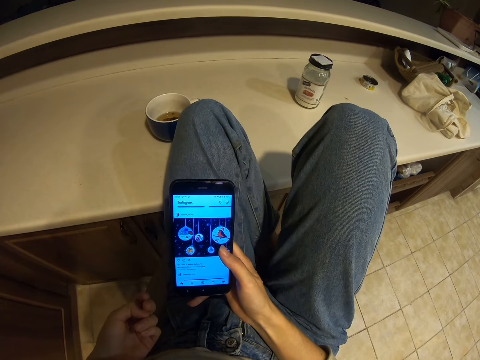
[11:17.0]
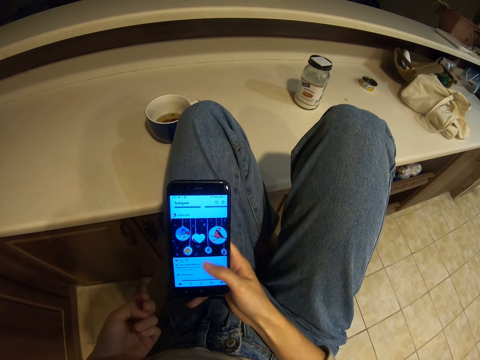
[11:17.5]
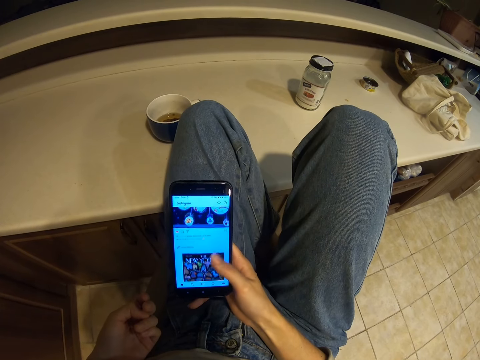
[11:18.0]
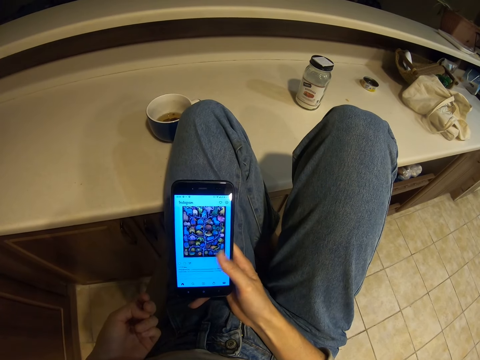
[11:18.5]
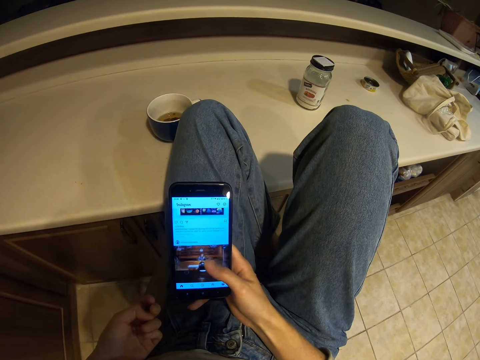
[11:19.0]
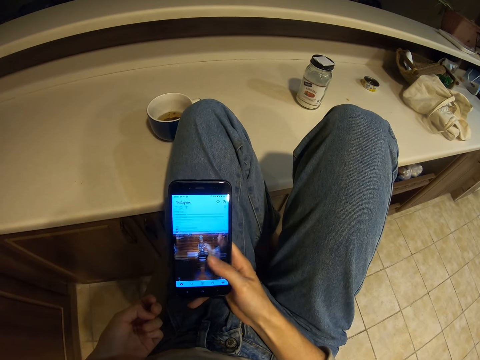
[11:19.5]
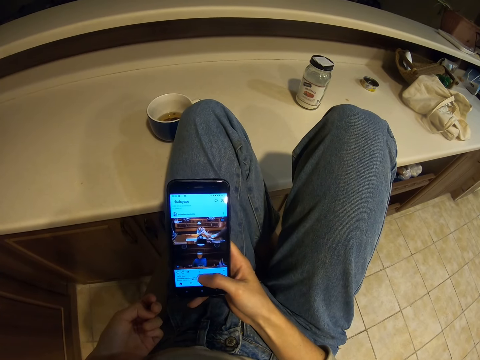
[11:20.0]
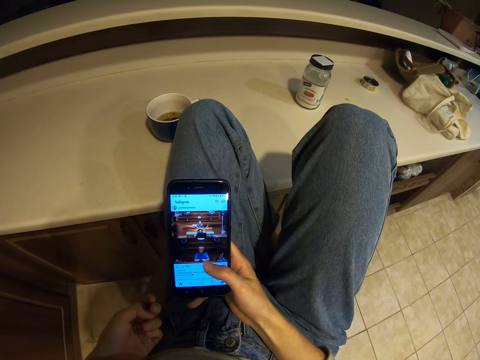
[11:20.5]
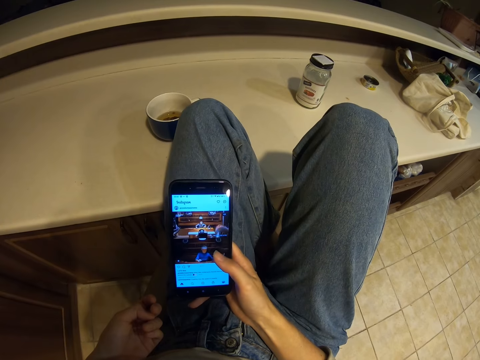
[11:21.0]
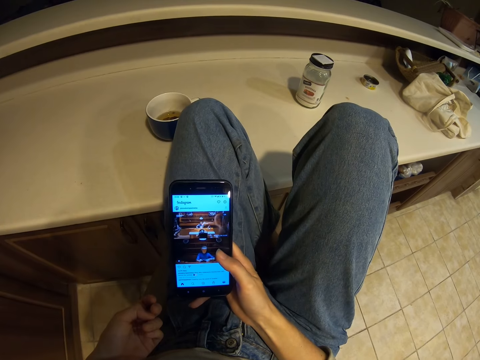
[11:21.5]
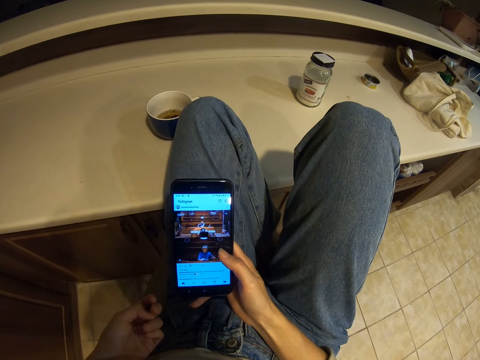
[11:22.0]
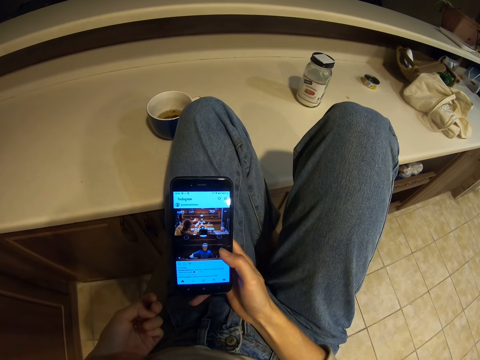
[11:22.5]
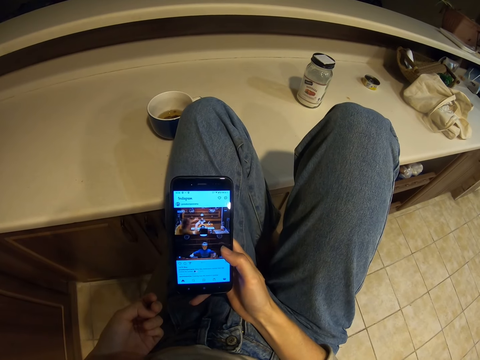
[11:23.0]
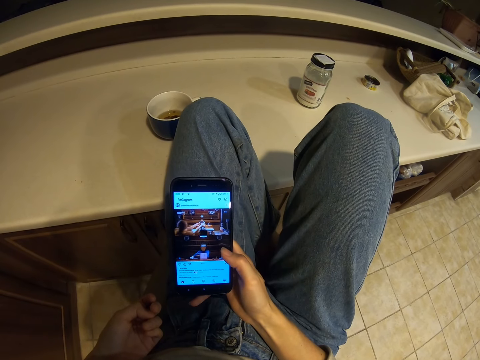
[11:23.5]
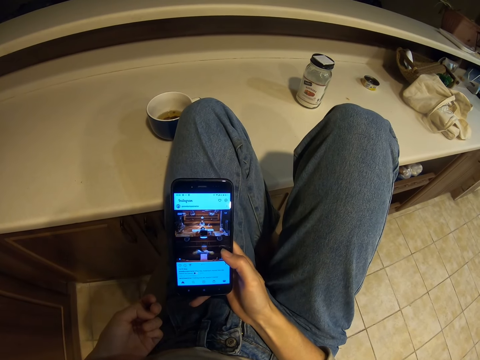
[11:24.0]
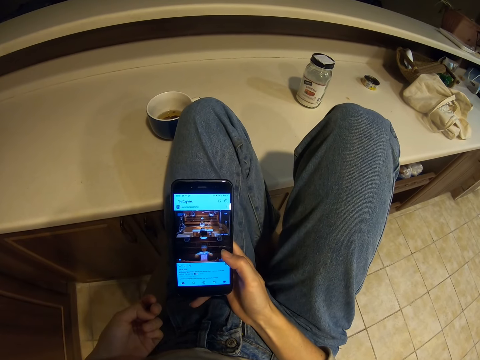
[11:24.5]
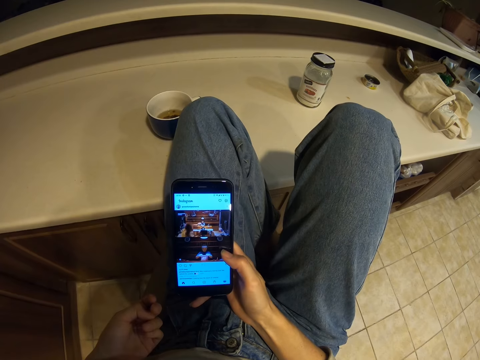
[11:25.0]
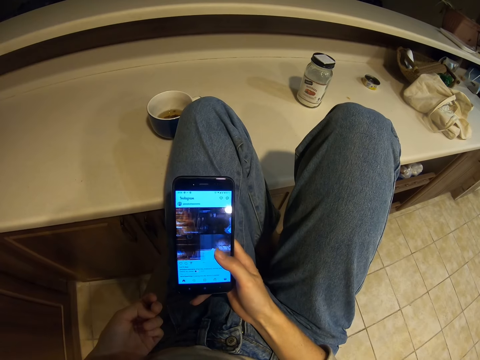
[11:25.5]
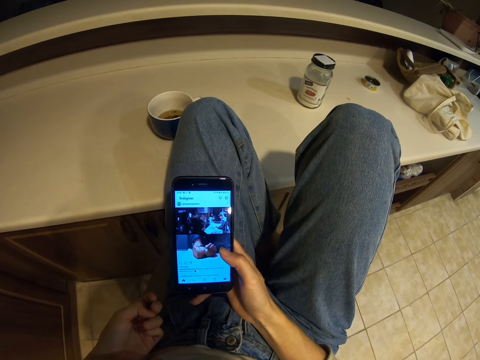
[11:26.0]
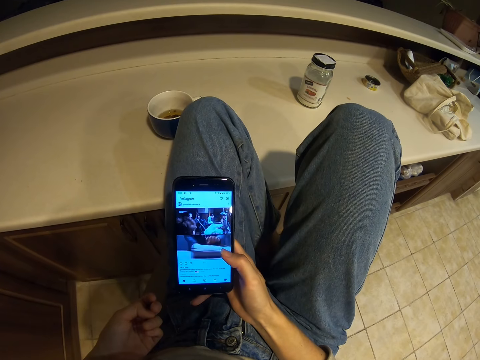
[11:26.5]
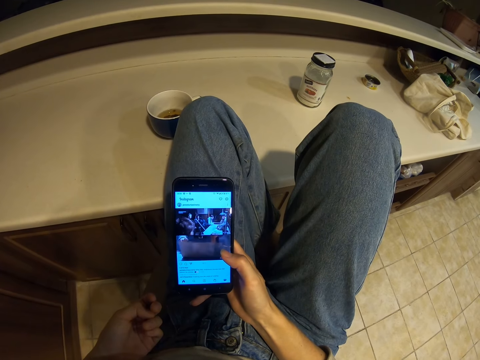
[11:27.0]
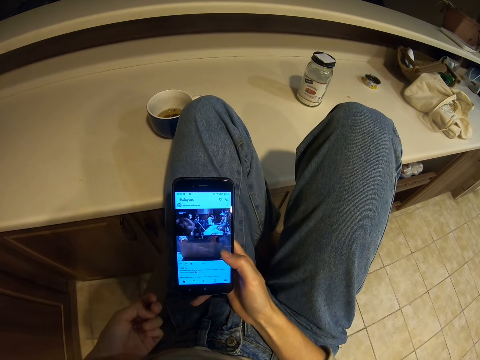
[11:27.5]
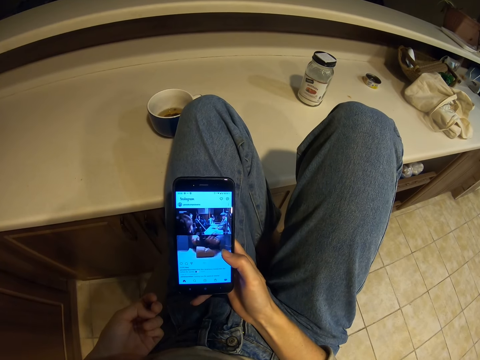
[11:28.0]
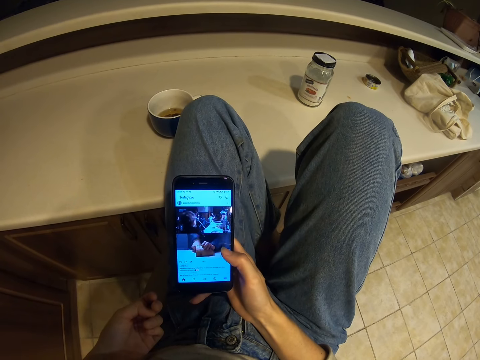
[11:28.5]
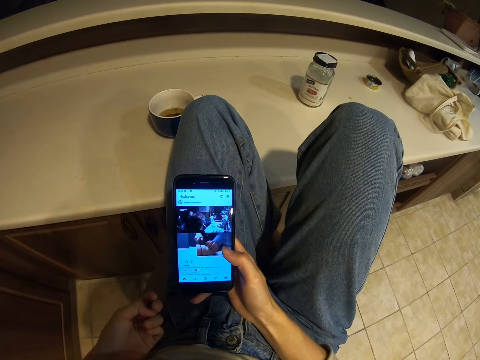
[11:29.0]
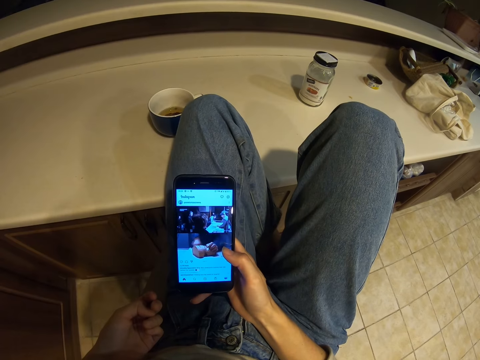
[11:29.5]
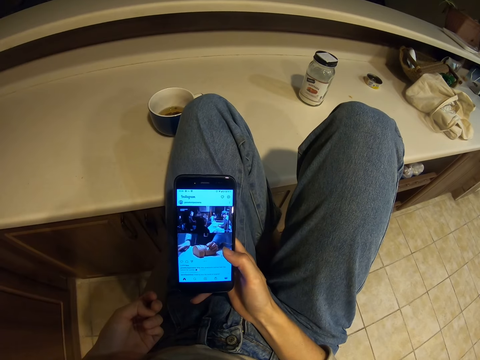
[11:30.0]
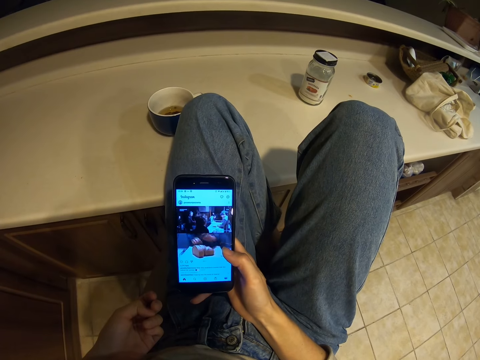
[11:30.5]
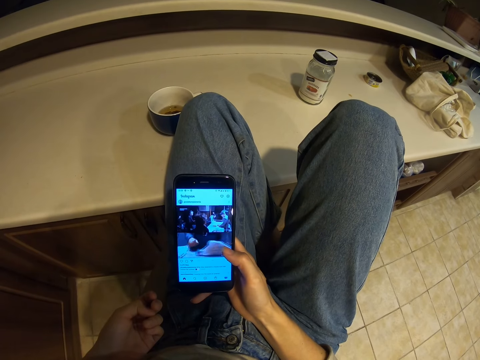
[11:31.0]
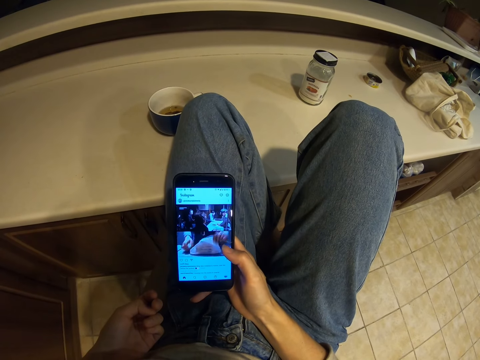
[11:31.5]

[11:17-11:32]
The camera wearer looks at the video on the phone. They scroll the phone. They watch the video on the phone.

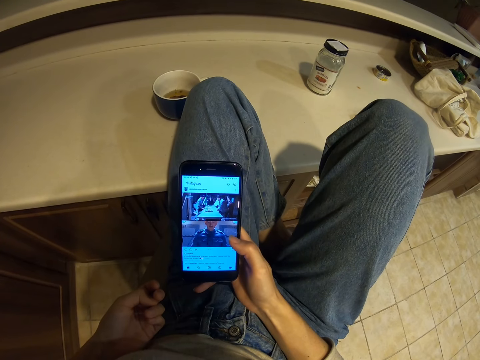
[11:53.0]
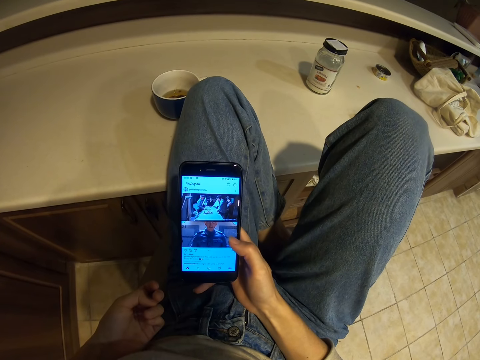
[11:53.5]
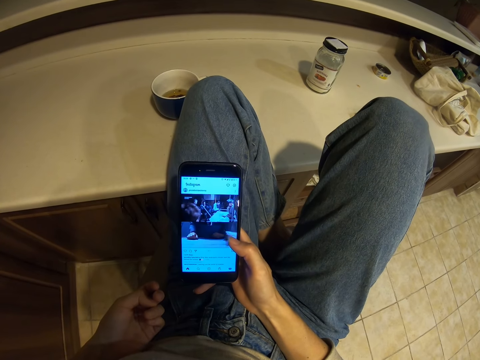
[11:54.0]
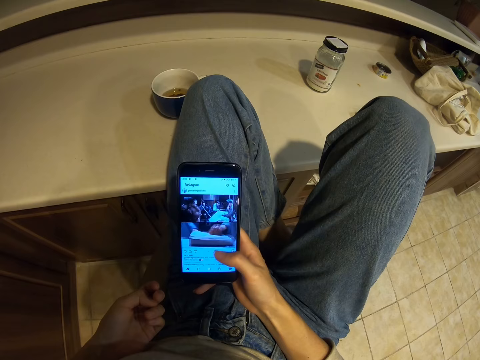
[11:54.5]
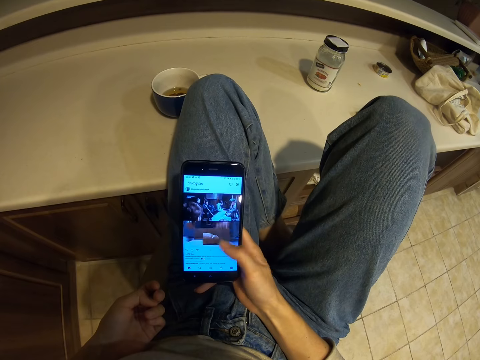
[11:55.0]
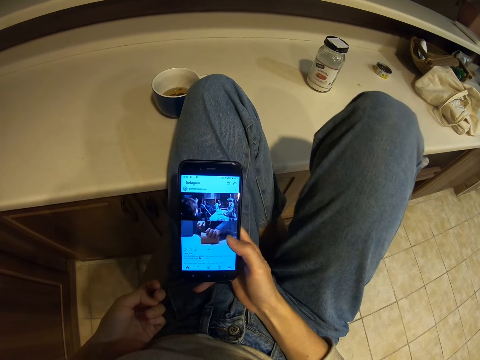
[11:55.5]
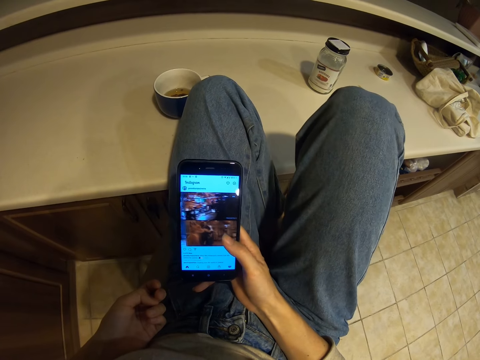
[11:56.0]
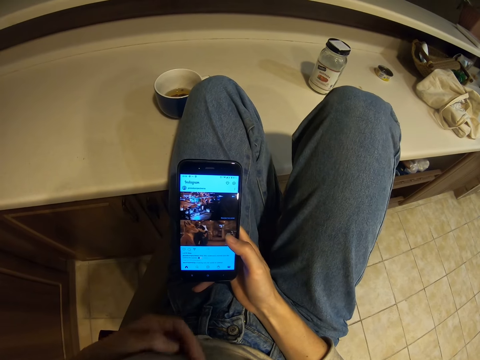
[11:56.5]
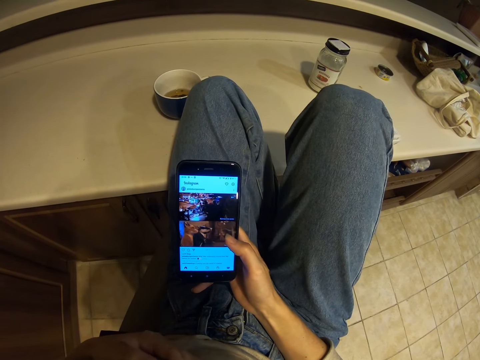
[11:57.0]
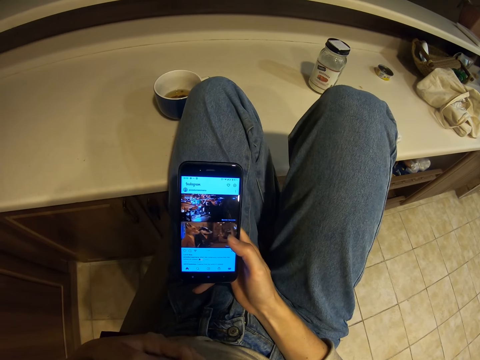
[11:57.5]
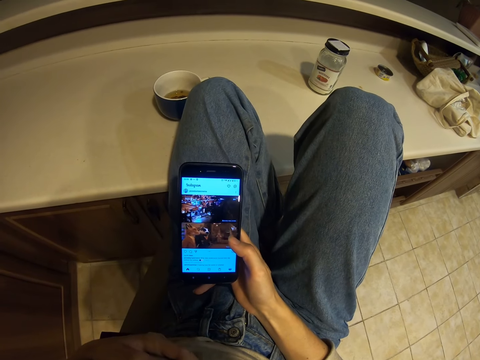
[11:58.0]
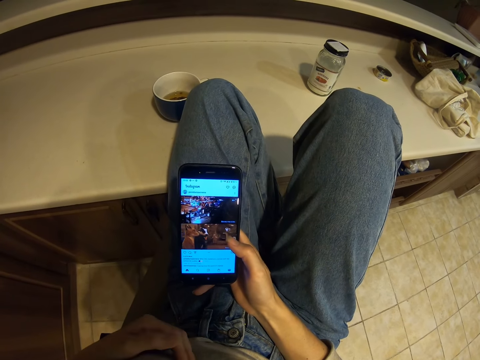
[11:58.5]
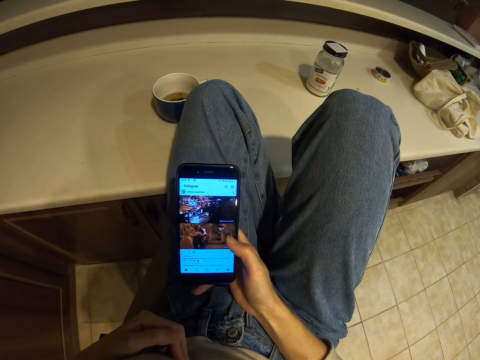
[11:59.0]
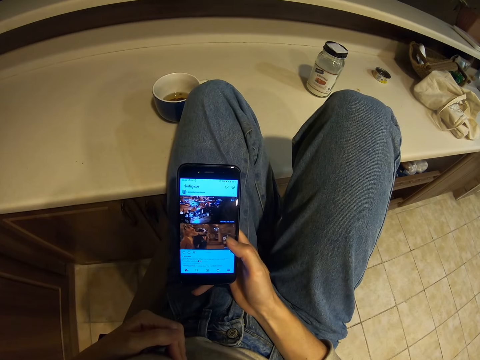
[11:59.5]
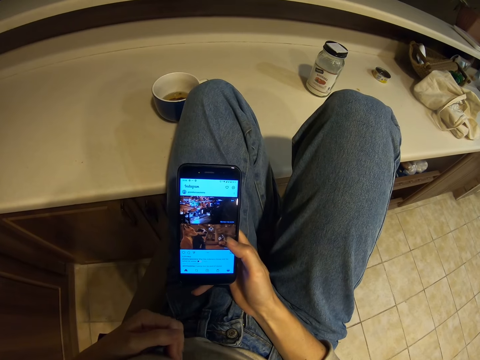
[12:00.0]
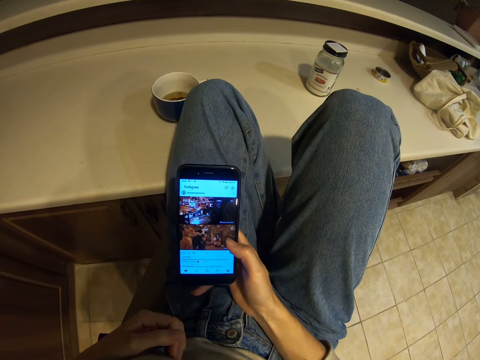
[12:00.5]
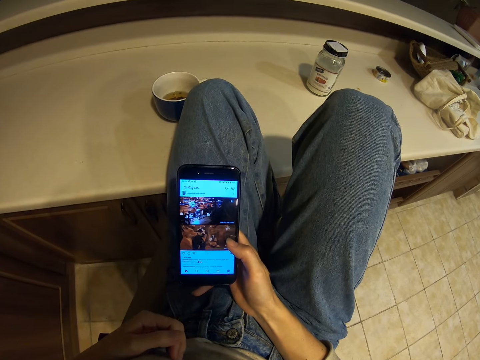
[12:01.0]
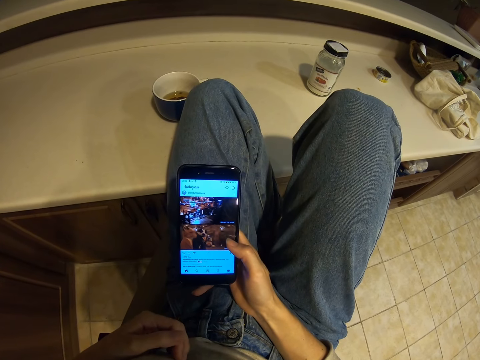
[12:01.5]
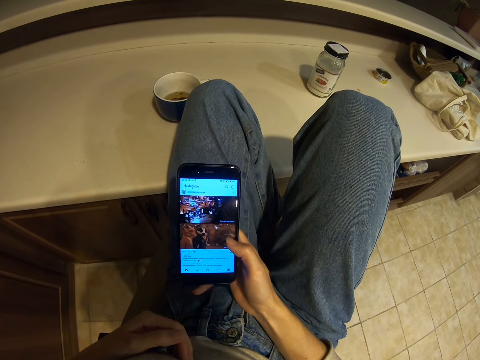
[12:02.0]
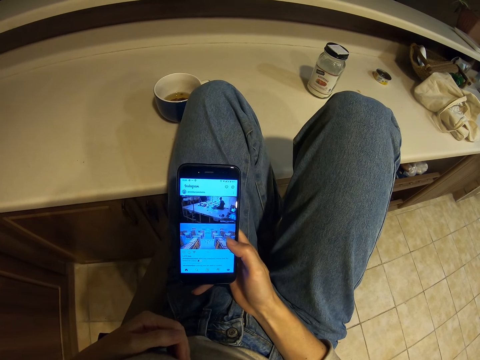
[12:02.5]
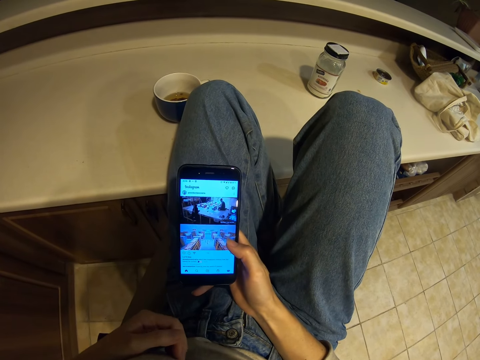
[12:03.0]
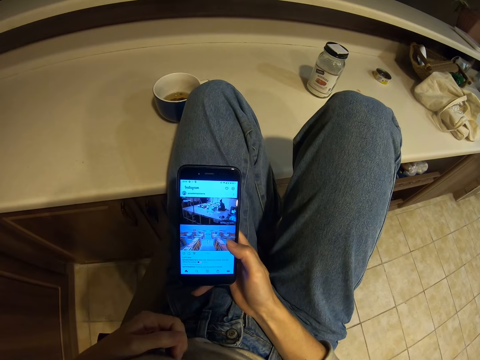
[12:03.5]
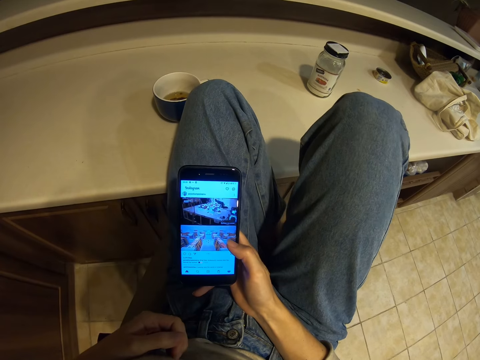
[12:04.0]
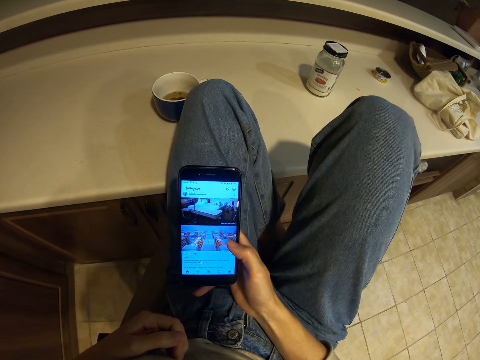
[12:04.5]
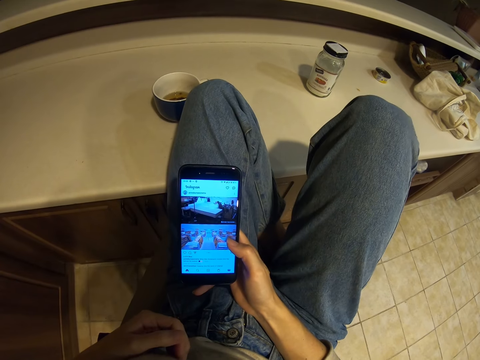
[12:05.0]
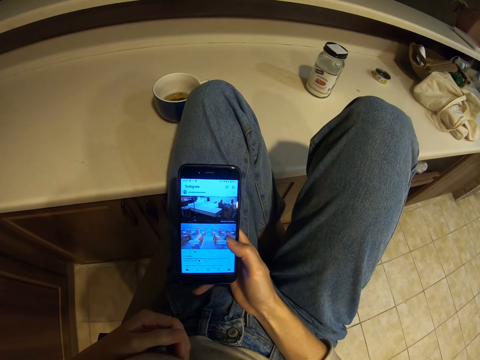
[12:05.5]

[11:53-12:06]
The camera wearer moves the right foot. They scroll through the phone. They move the left hand. They look at the video on the phone. They move the right foot.
